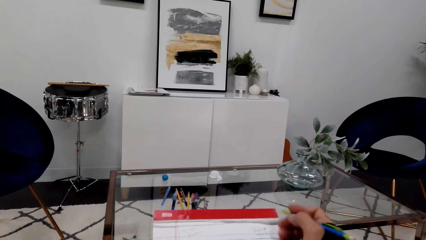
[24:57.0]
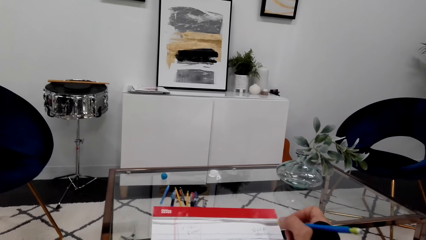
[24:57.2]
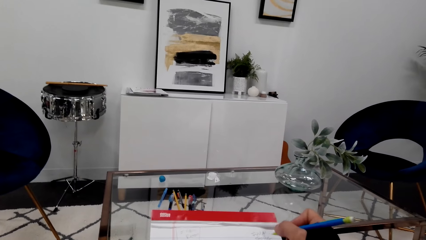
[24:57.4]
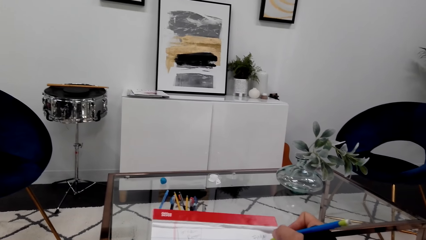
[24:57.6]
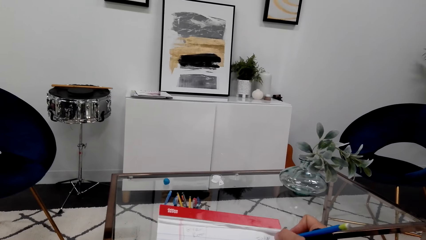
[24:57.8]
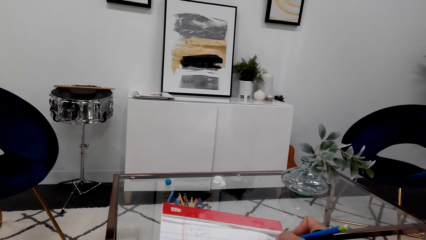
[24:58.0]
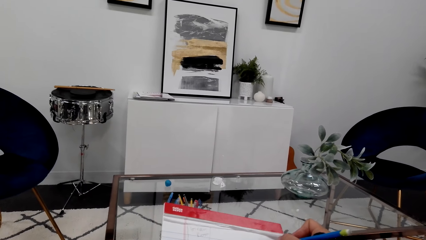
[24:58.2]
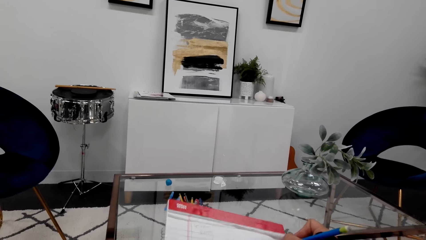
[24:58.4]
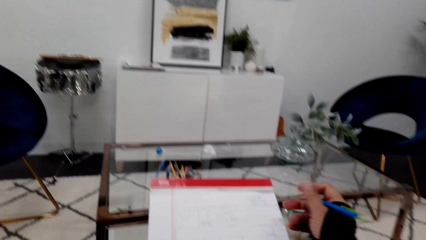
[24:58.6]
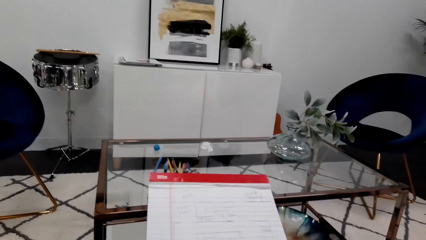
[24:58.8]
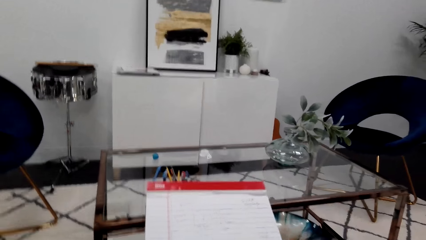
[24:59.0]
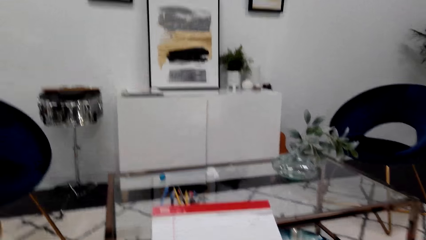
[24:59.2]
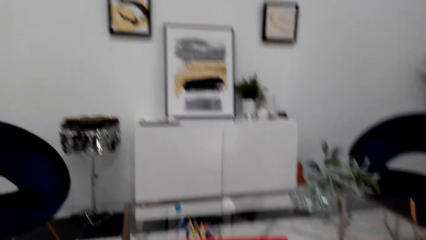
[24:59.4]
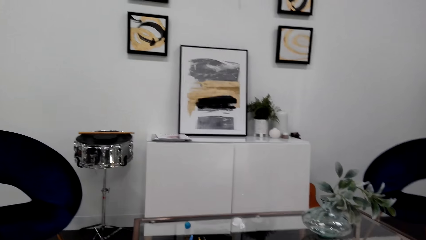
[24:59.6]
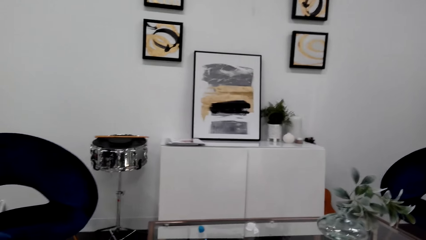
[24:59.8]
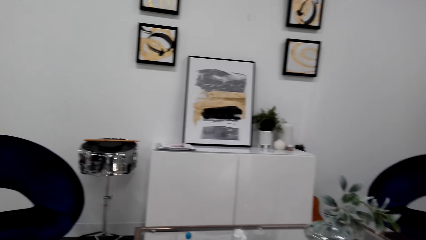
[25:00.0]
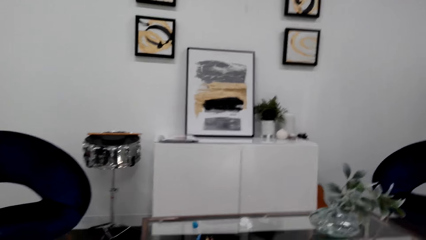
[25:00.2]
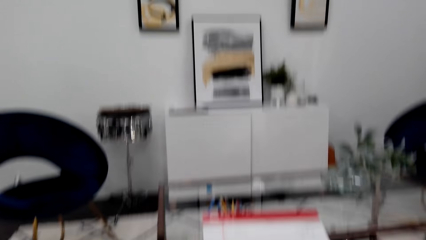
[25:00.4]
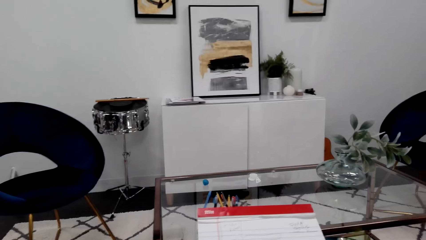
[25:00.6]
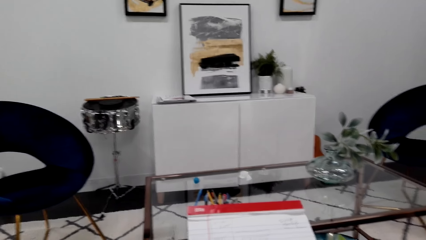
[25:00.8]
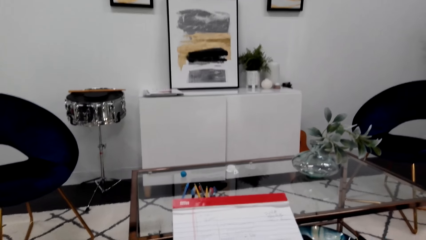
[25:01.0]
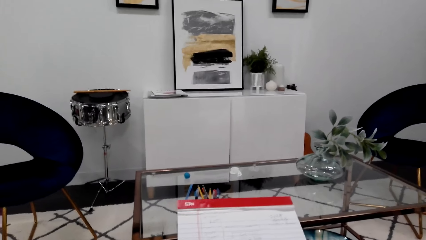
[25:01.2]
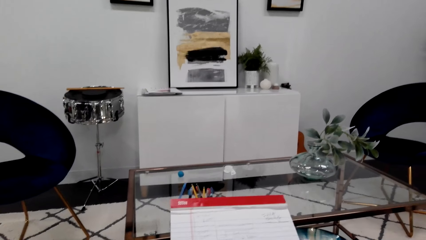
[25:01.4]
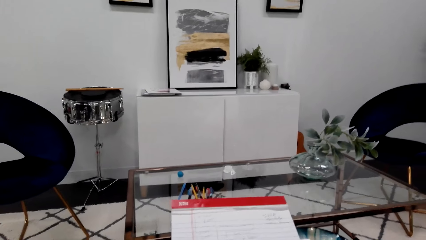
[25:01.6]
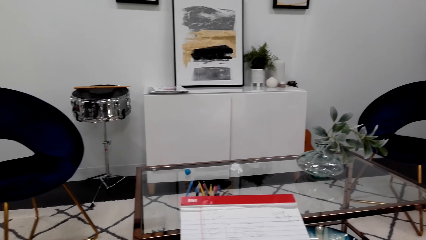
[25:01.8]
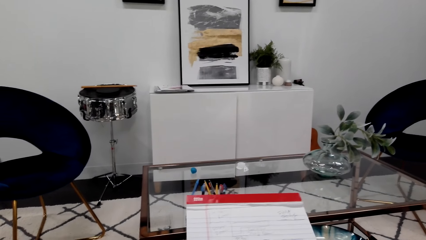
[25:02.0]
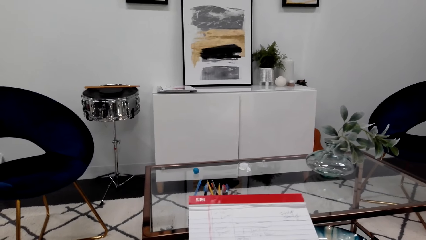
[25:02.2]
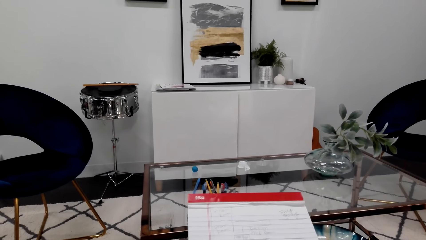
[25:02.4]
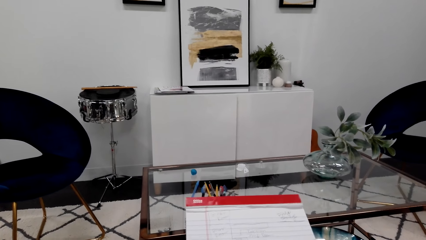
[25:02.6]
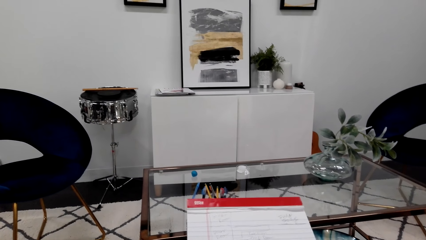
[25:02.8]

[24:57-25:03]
The camera wearer writes on the notebook.

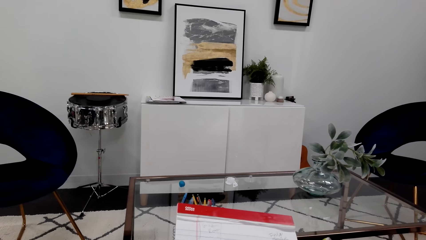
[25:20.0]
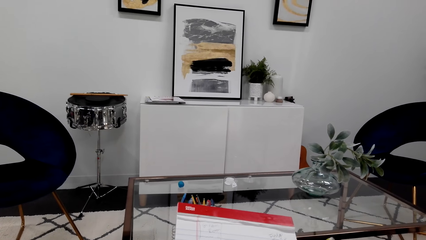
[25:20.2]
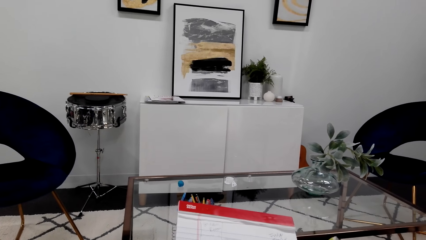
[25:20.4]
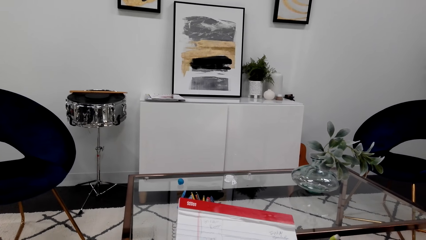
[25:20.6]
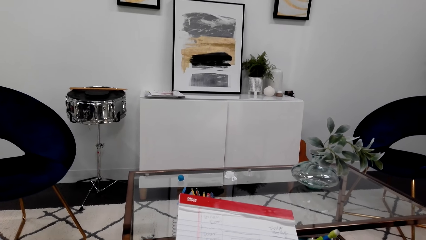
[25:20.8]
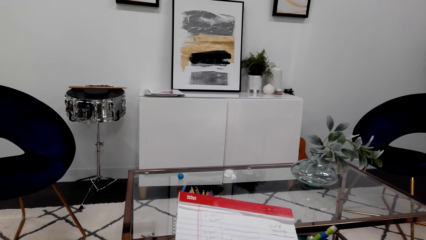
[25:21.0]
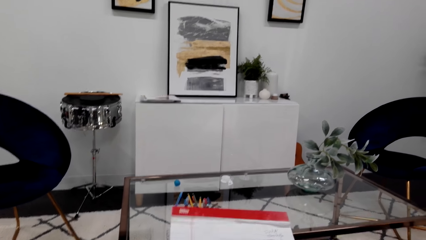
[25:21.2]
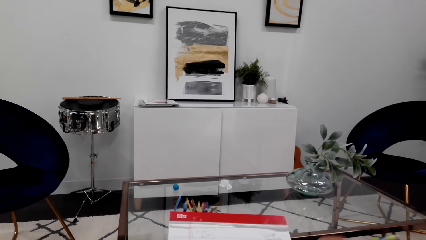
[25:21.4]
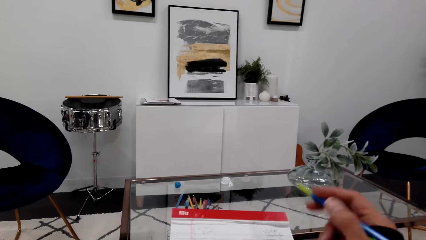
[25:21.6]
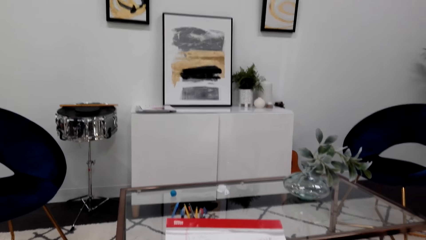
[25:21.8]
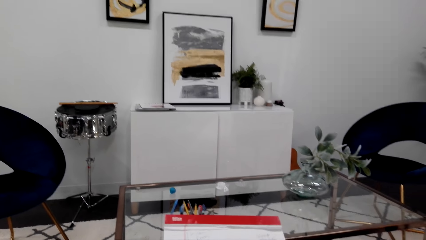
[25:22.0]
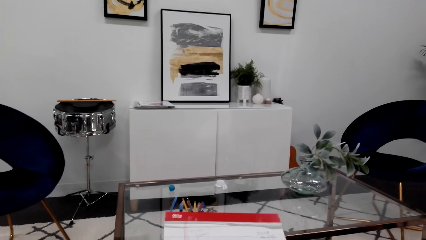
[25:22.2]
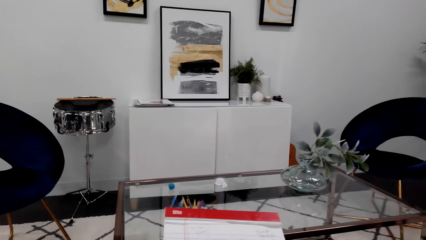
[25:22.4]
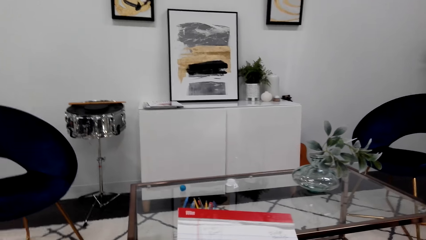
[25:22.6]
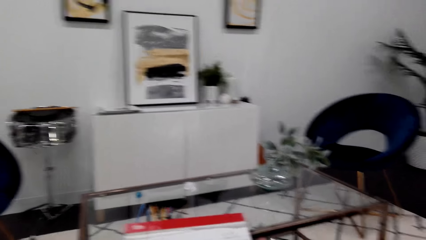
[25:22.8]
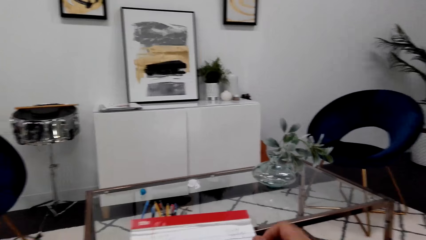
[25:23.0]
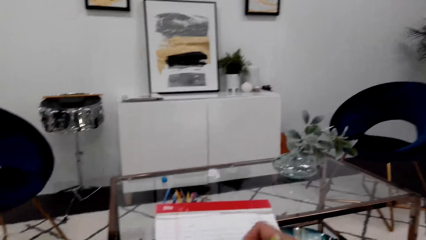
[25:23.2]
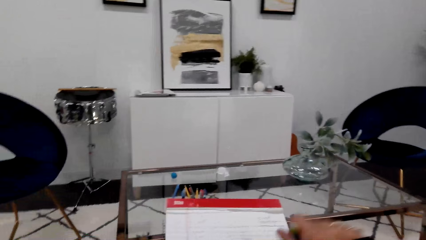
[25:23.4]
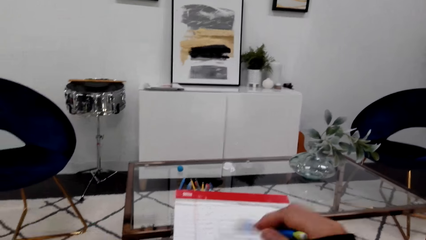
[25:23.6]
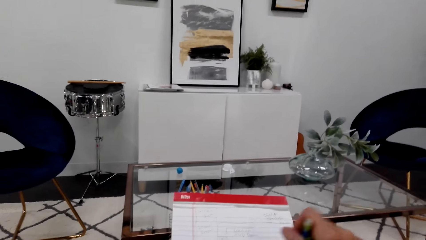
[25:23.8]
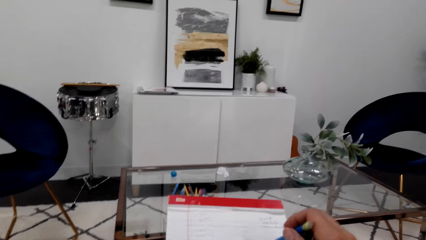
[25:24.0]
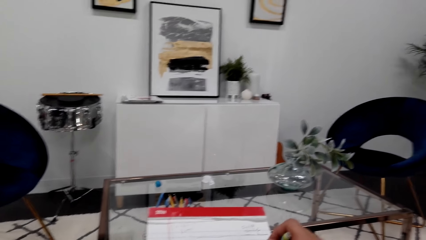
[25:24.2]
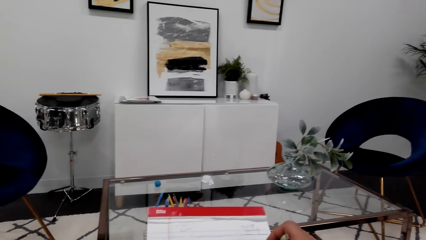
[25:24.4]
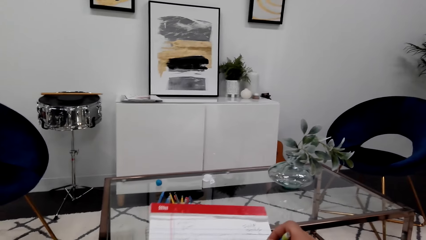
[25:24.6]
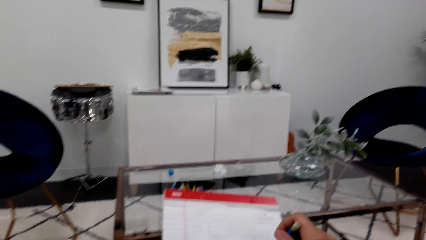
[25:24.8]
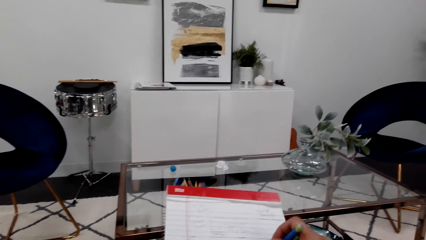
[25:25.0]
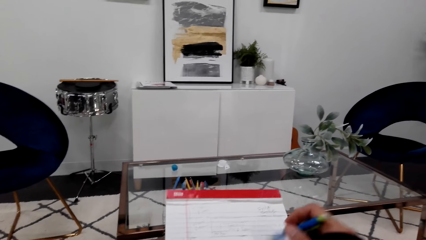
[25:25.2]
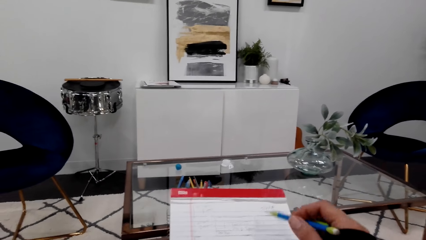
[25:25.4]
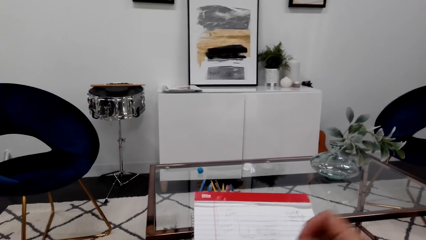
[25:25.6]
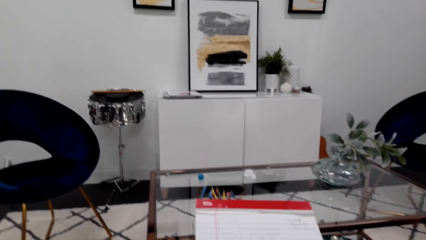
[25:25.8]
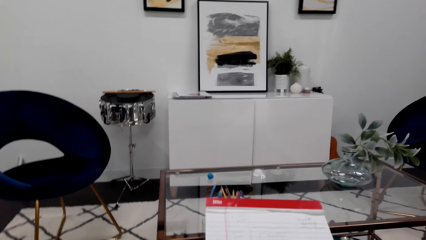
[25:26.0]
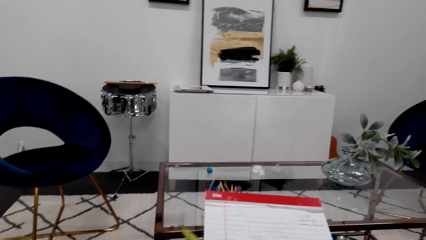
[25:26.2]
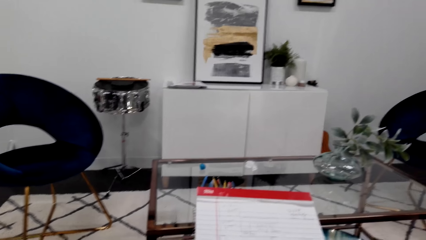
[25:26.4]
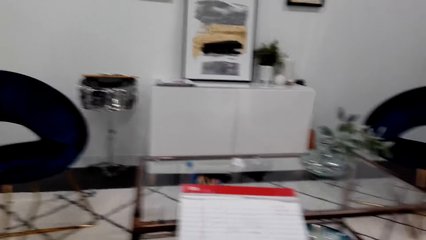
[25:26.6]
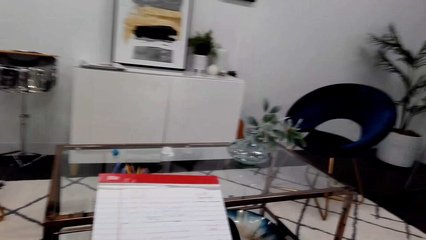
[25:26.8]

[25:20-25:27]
The camera wearer gestures with his hand.

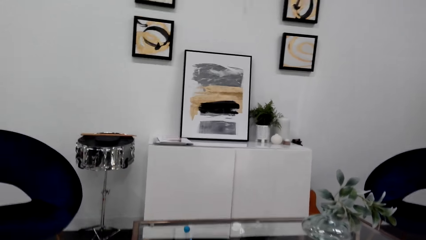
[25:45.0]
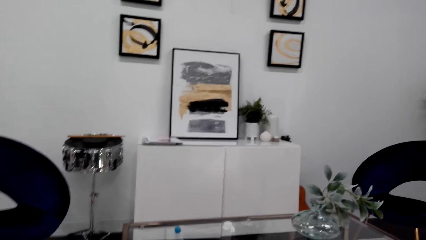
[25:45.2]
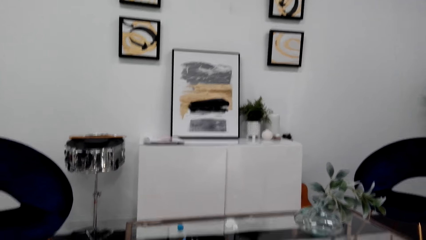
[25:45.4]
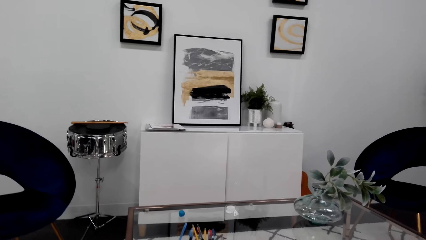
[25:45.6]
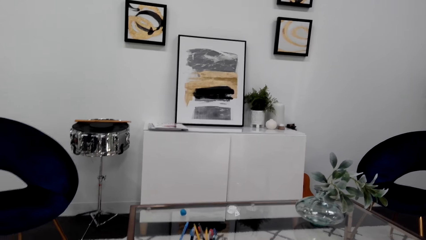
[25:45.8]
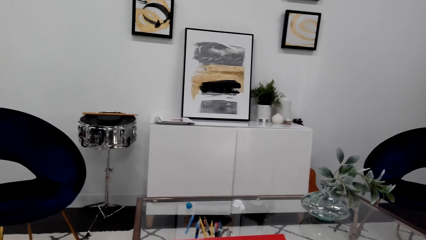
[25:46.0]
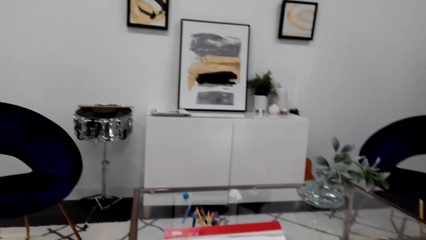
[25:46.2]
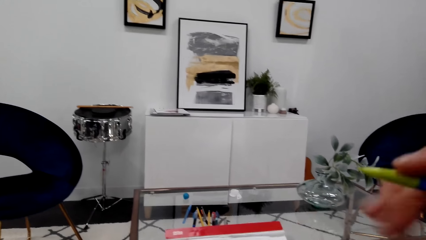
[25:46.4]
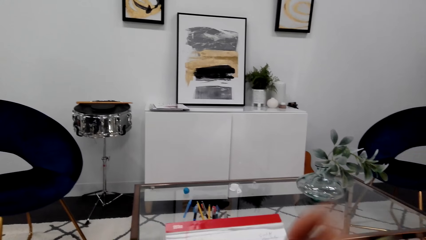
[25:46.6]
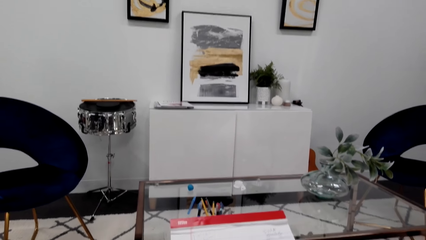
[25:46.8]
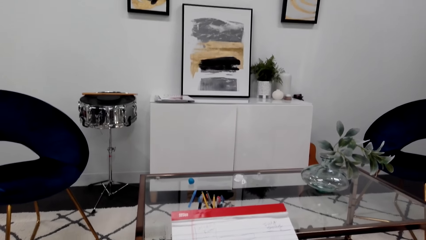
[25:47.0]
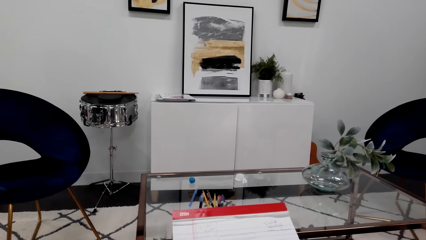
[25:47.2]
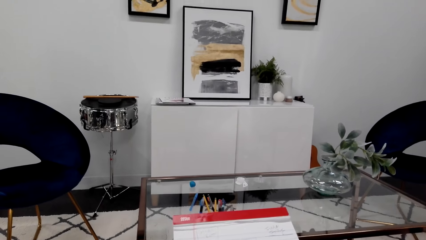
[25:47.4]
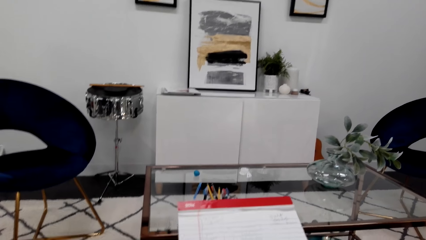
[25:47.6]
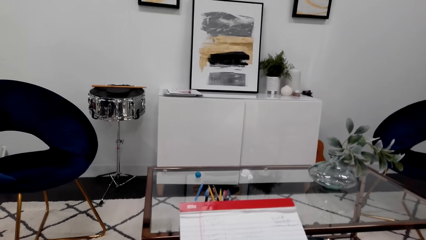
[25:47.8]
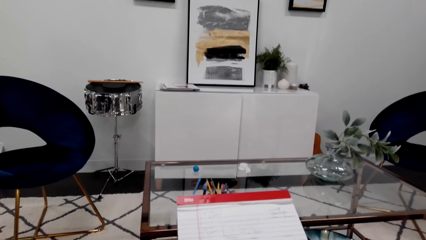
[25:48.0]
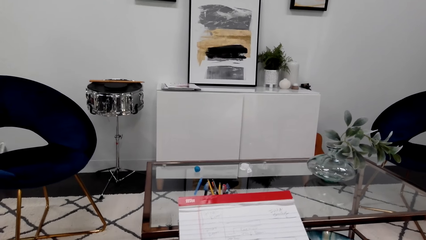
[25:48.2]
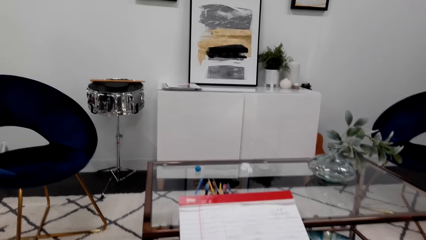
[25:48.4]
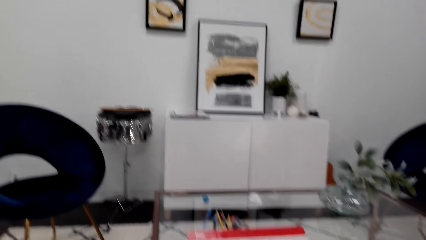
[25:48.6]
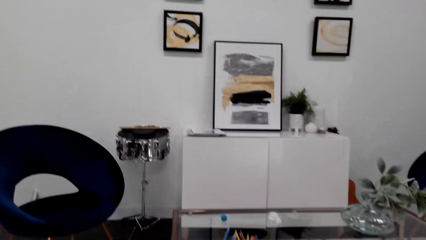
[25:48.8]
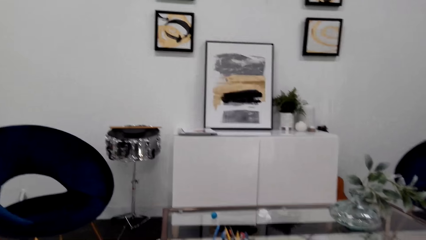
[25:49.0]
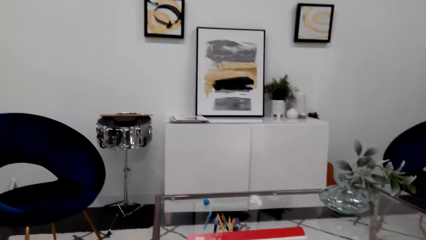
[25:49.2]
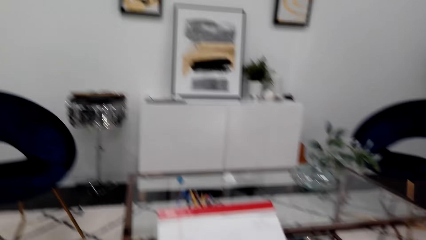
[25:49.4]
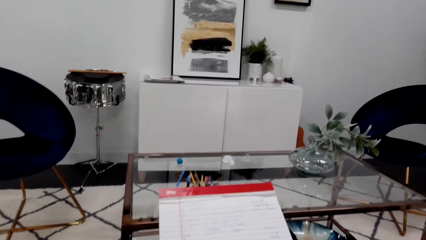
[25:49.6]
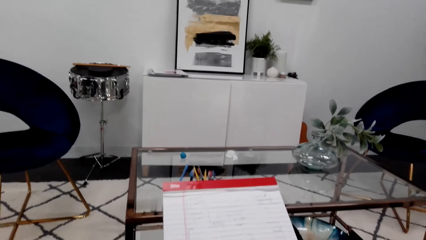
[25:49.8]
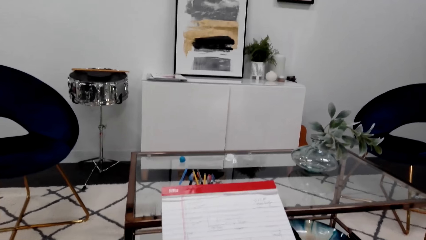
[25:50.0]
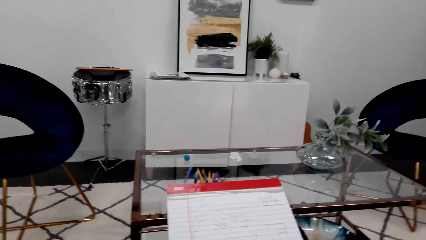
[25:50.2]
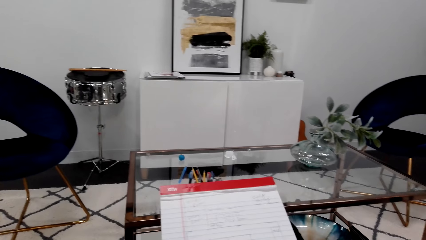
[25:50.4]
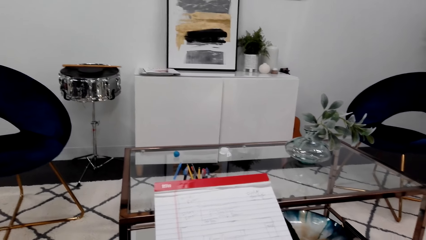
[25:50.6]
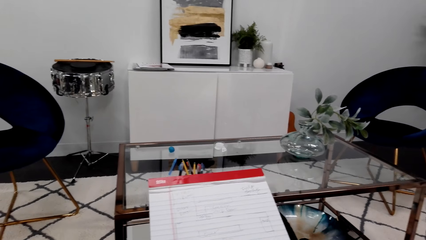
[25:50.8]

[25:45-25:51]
The camera wearer moves his hand.
